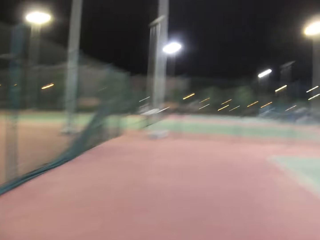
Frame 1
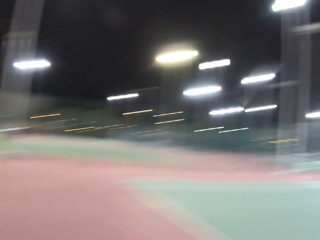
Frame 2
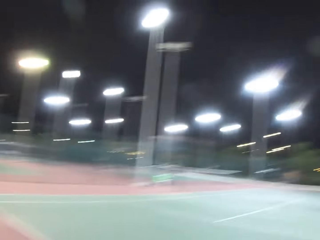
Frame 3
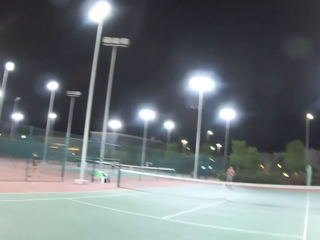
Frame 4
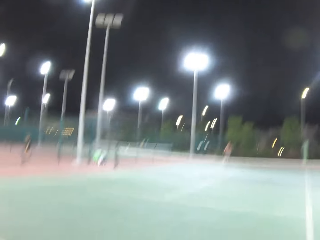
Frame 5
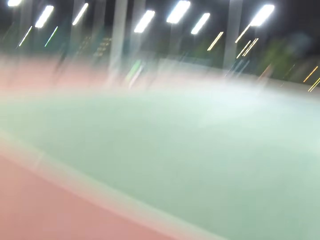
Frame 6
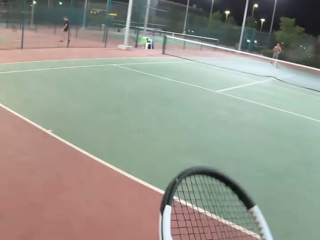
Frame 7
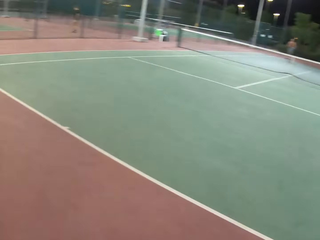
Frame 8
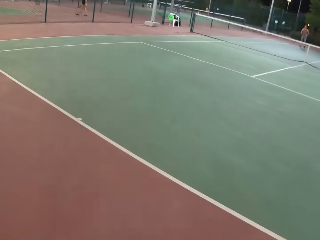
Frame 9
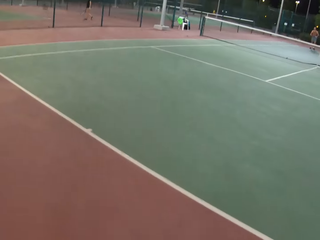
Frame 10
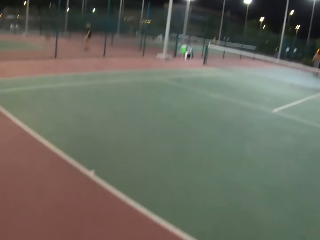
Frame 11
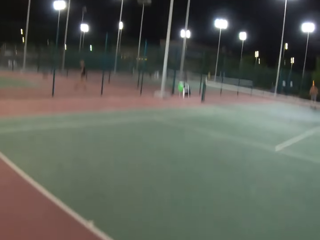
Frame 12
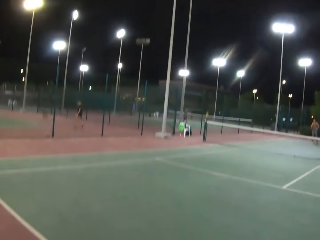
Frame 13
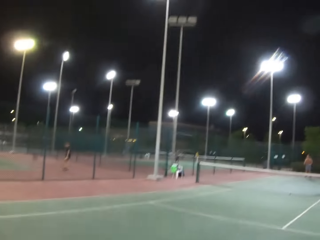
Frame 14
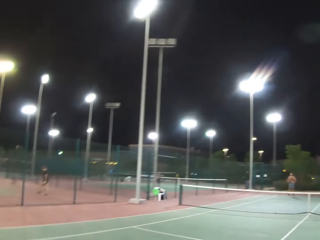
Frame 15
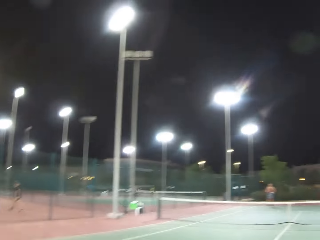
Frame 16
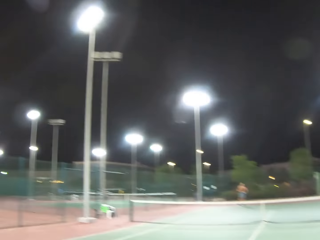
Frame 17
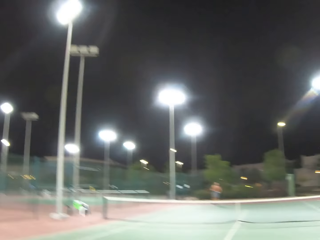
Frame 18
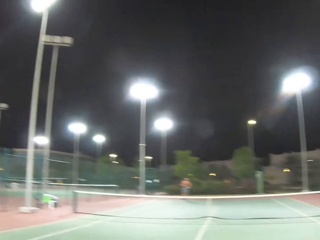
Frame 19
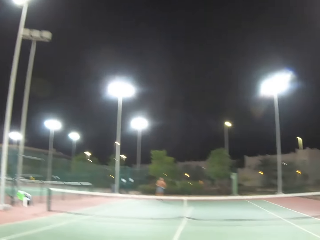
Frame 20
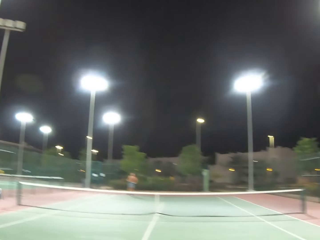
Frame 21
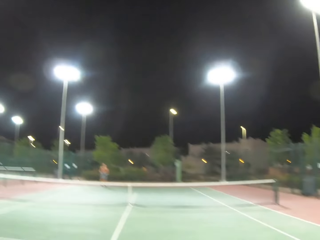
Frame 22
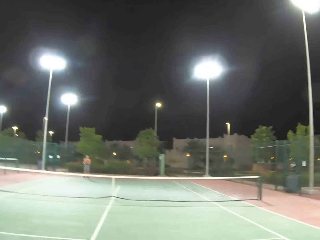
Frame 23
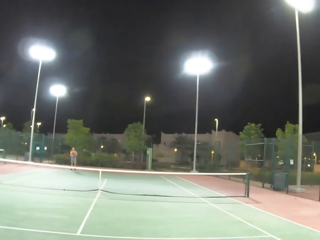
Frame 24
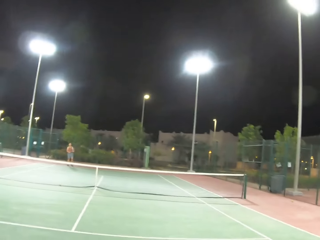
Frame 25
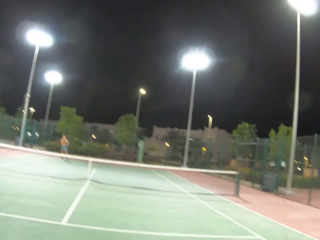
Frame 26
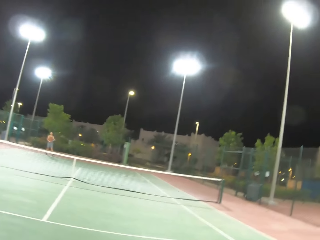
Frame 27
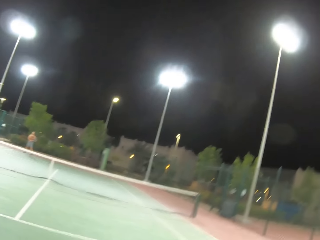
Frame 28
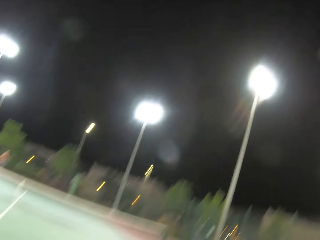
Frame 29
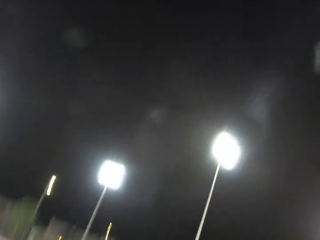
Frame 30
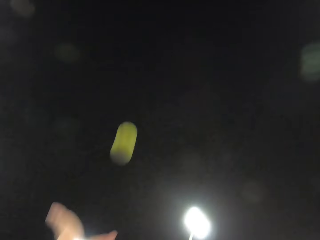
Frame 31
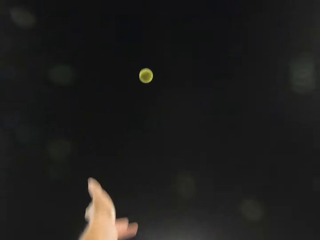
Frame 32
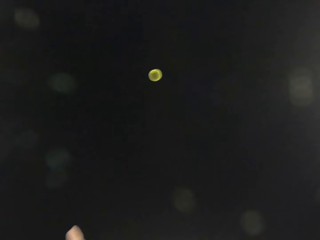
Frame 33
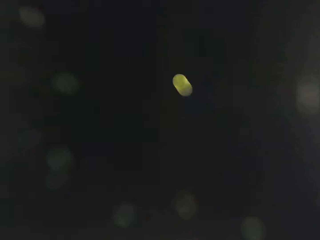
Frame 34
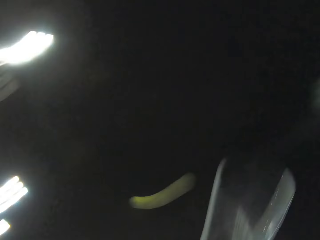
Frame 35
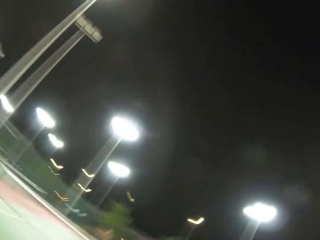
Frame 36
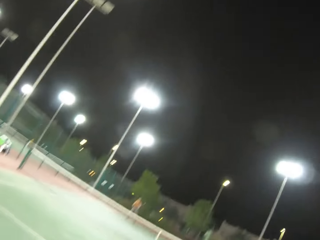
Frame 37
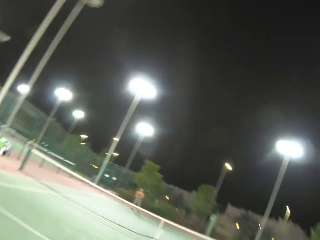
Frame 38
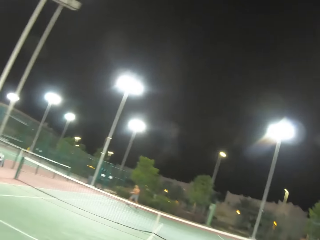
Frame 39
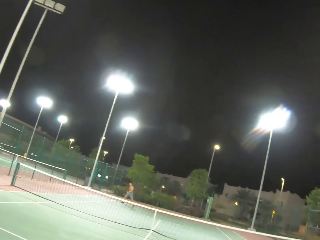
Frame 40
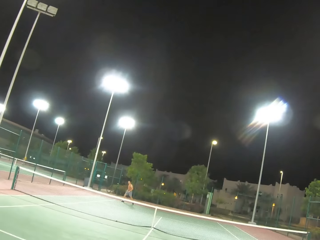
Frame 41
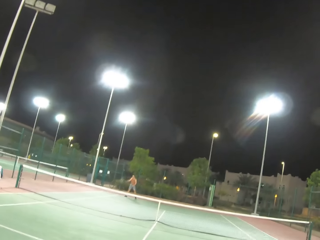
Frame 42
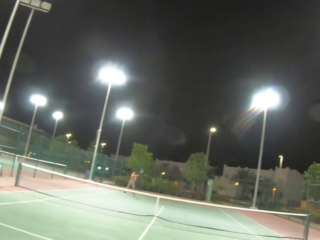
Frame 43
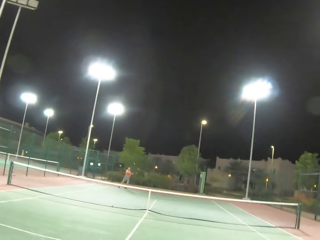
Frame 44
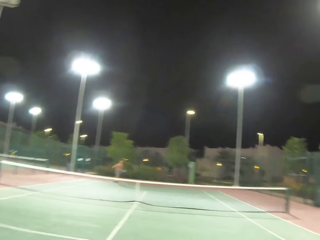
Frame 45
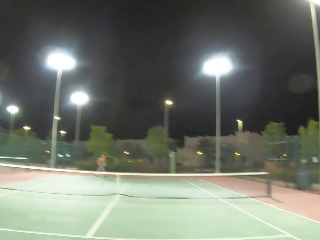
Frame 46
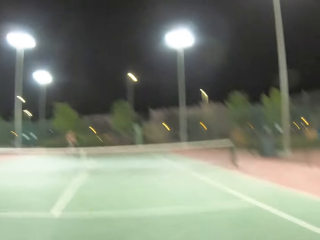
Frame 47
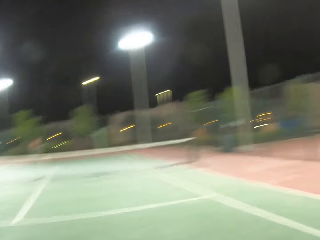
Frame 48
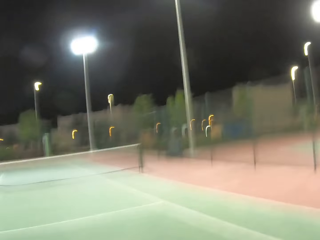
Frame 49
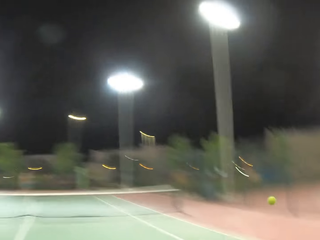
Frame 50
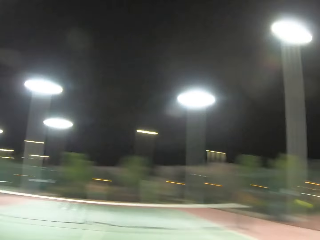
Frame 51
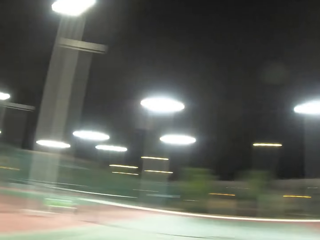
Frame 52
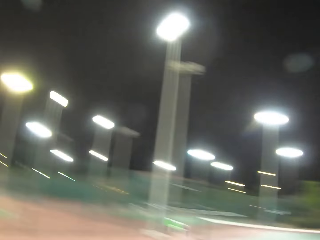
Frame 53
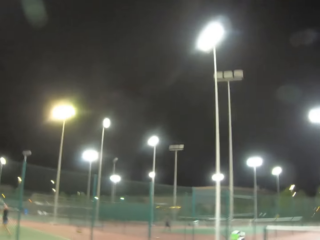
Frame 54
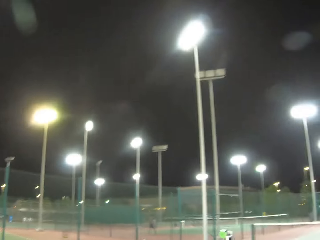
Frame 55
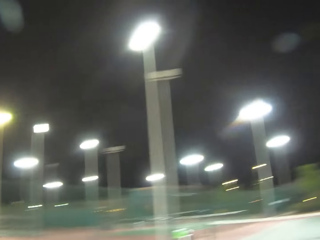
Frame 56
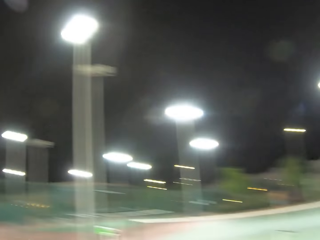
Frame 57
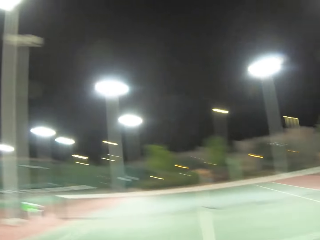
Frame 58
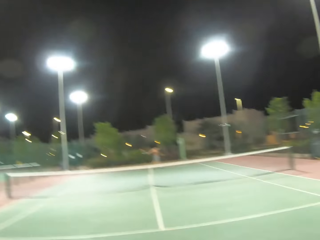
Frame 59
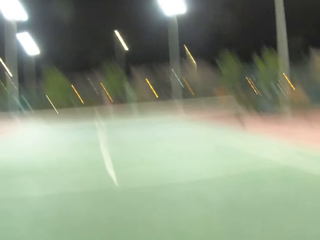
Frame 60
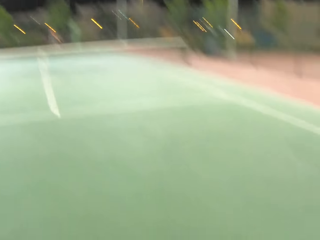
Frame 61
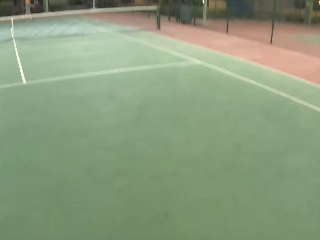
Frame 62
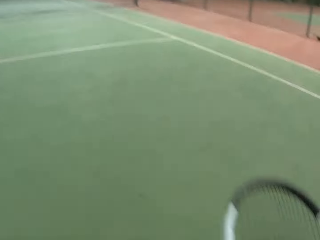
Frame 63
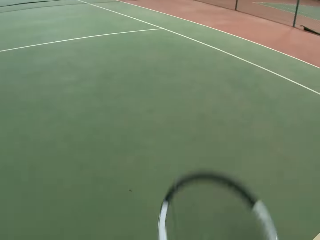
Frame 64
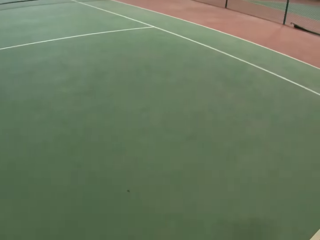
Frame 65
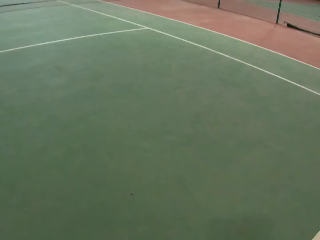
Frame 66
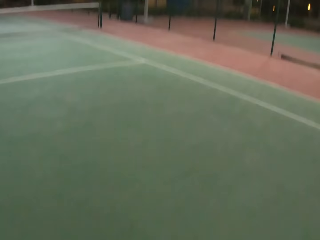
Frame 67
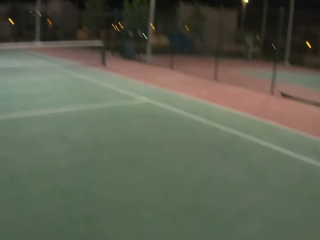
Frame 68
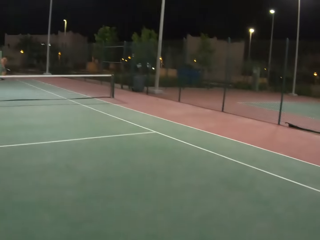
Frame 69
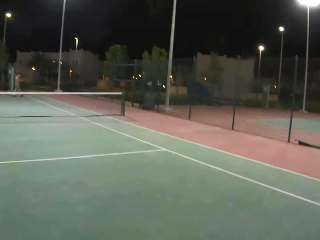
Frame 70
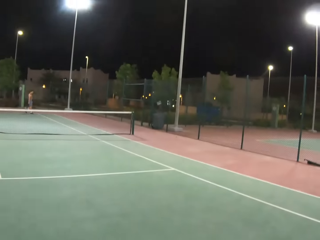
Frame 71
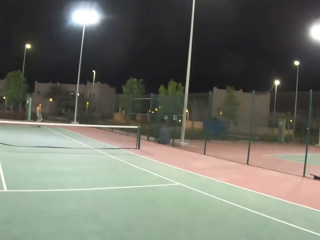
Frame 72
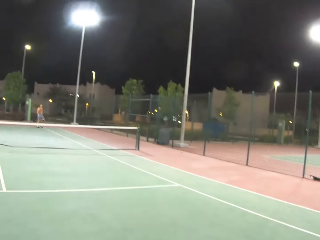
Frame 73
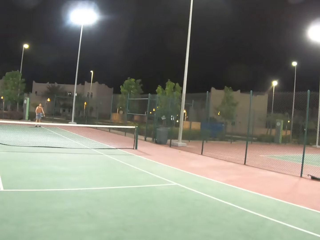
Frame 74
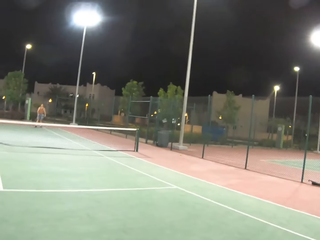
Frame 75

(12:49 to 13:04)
The camera wearer holds a tennis racket in the court. They kick the ball. They serve the tennis ball in the court. A man kicks the ball. The man plays tennis with the camera wearer. The camera wearer kicks the ball and looks around.

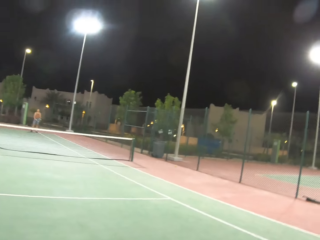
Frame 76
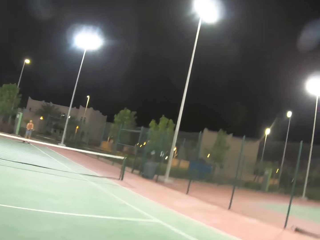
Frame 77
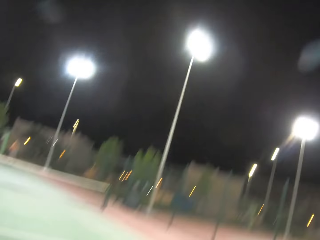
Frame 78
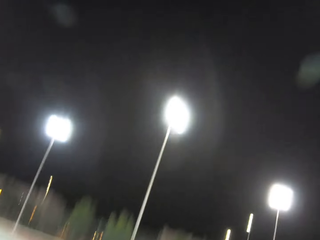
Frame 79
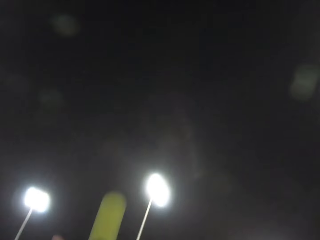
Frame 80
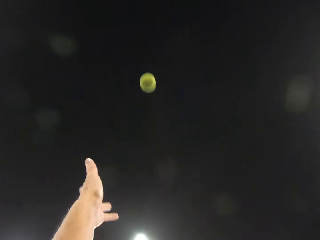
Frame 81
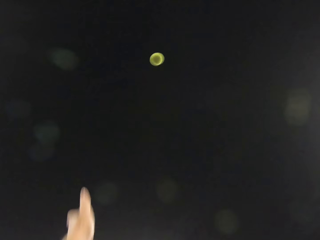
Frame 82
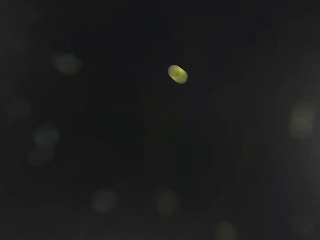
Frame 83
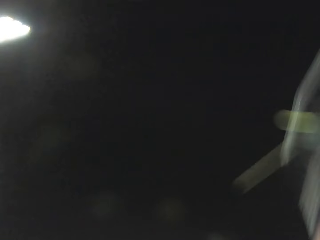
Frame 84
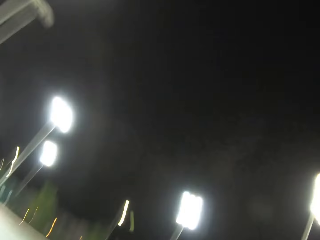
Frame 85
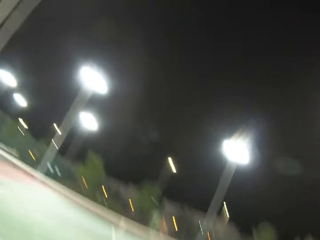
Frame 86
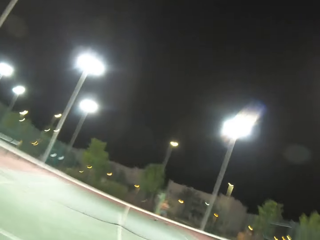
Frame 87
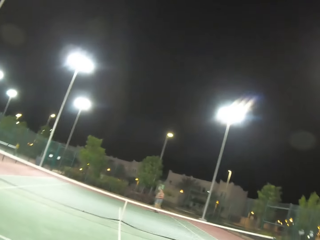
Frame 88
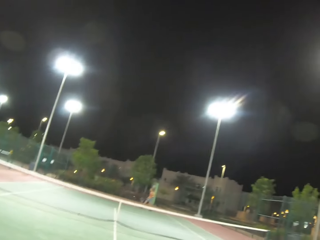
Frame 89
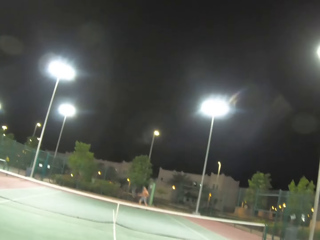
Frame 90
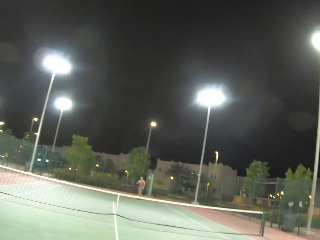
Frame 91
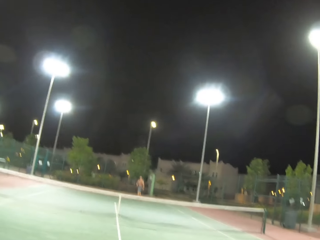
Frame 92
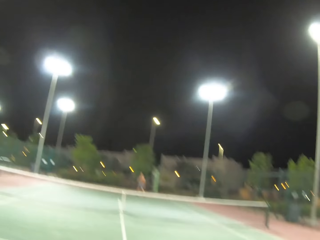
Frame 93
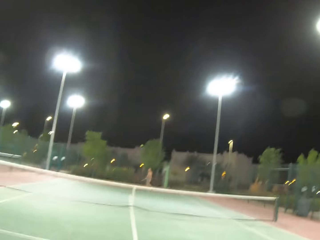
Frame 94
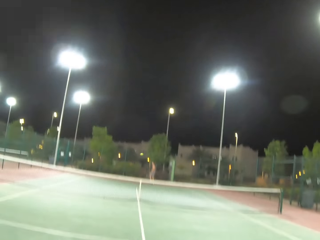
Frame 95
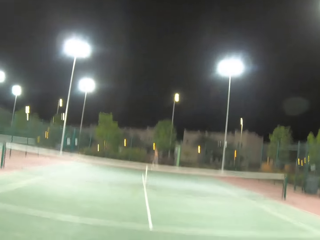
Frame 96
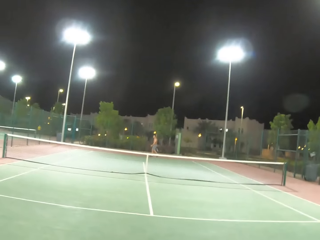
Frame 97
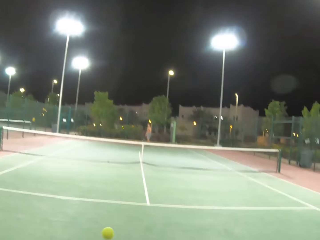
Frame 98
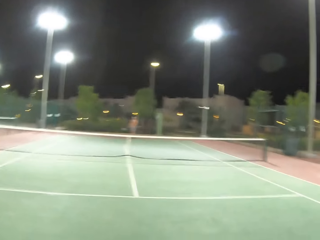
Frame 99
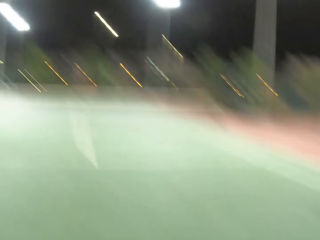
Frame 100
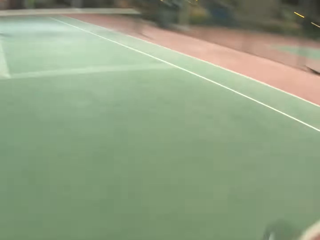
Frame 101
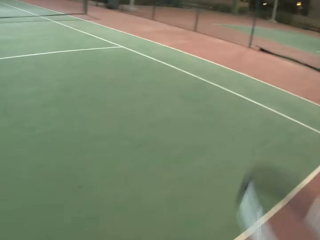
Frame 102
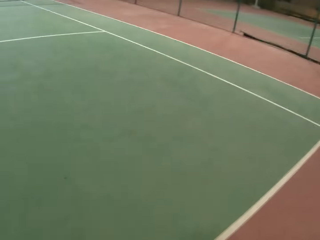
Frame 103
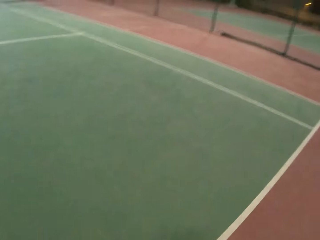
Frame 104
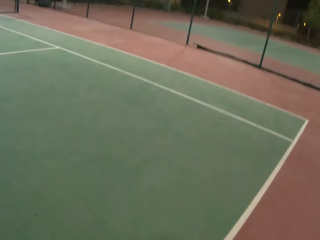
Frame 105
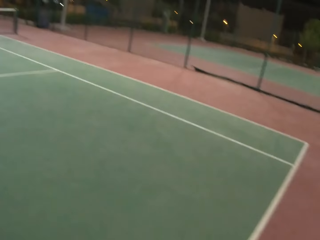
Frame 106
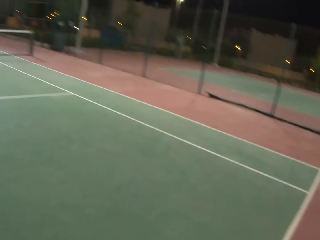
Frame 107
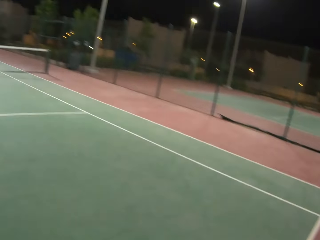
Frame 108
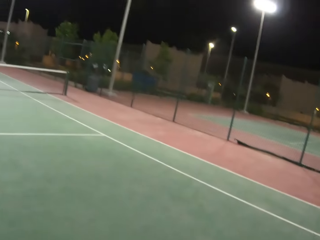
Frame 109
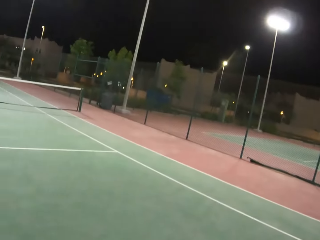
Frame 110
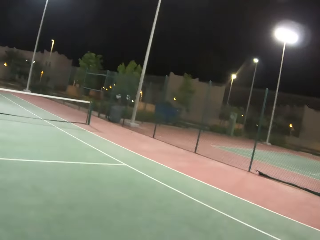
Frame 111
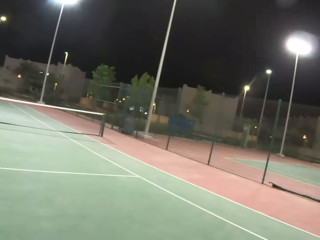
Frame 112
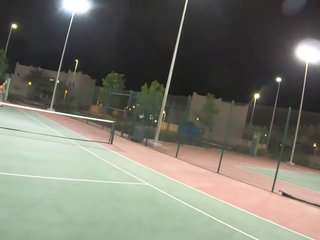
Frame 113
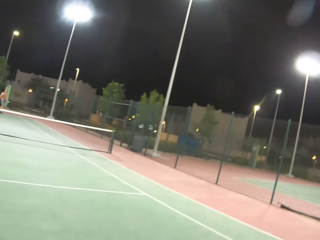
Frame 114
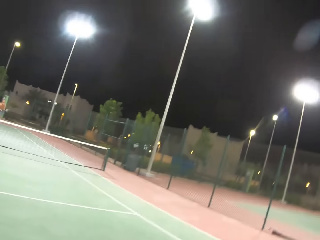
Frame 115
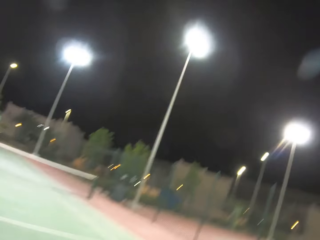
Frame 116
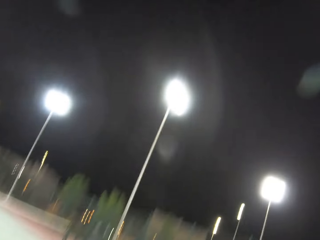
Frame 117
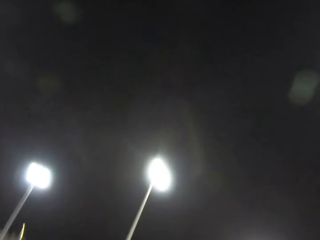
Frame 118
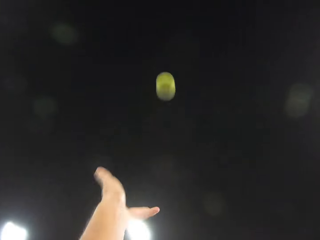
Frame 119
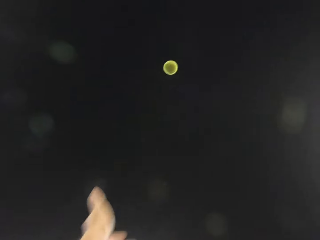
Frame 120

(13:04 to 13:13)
The camera wearer serves a tennis ball in the court. They kick the ball. A man kicks the ball. The man plays tennis with the camera wearer. The camera wearer looks around.
